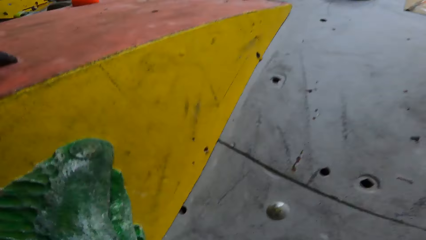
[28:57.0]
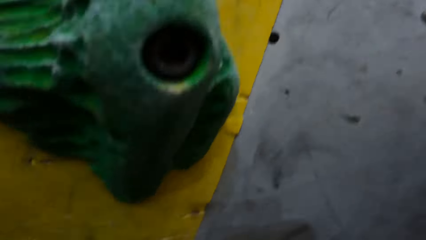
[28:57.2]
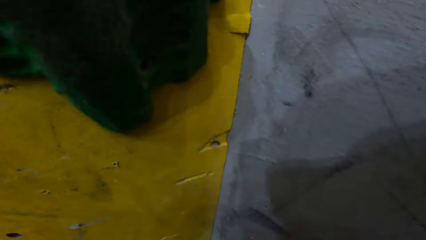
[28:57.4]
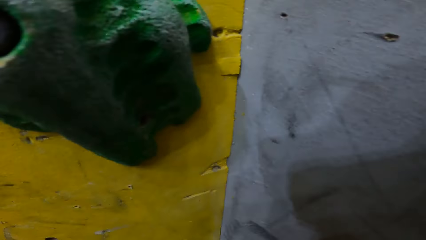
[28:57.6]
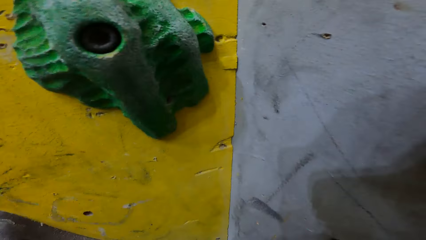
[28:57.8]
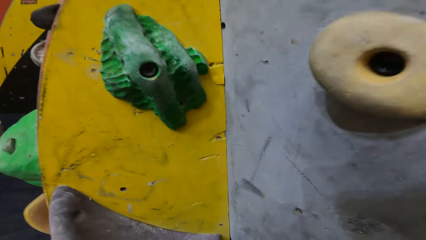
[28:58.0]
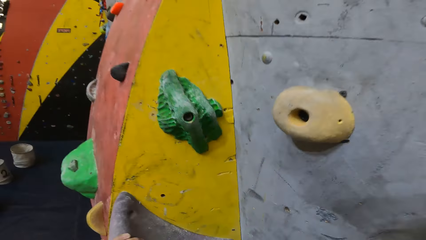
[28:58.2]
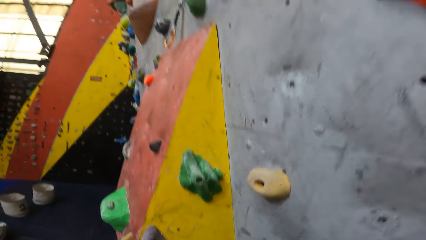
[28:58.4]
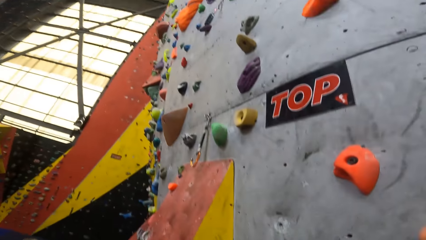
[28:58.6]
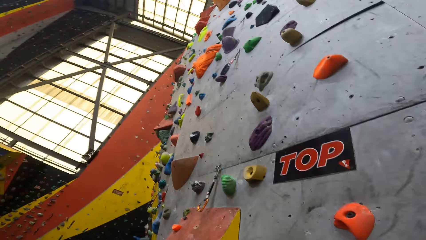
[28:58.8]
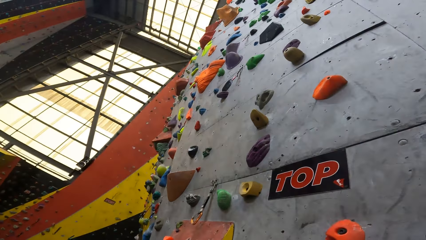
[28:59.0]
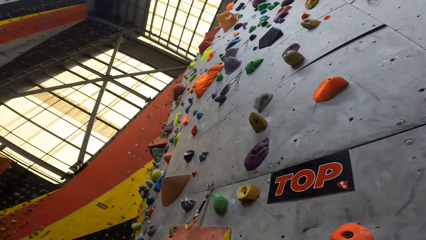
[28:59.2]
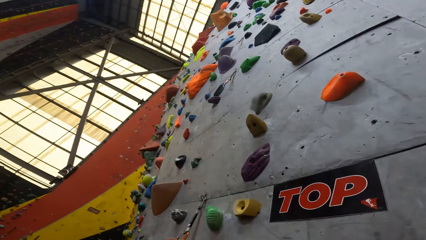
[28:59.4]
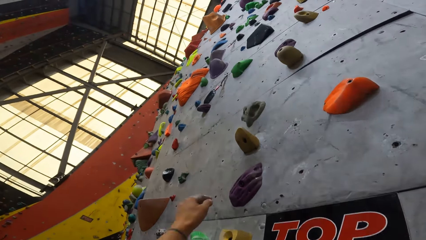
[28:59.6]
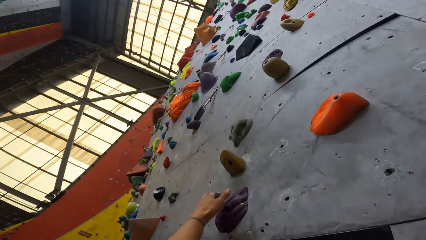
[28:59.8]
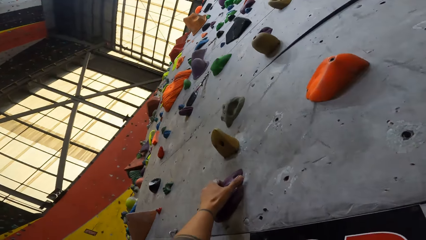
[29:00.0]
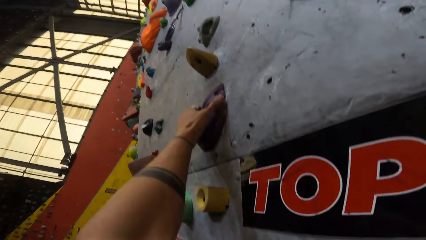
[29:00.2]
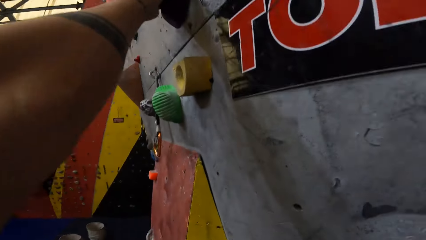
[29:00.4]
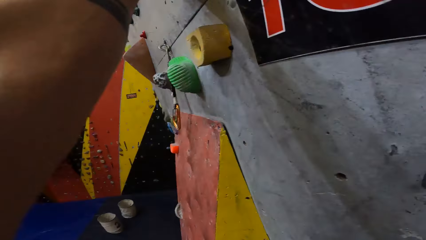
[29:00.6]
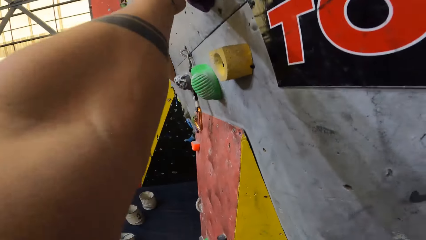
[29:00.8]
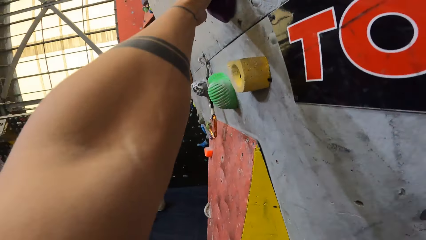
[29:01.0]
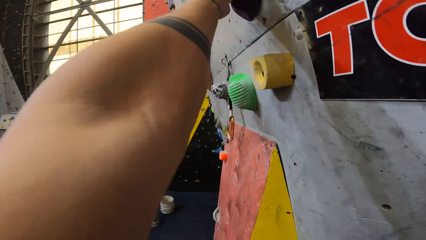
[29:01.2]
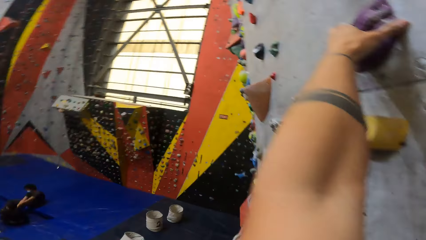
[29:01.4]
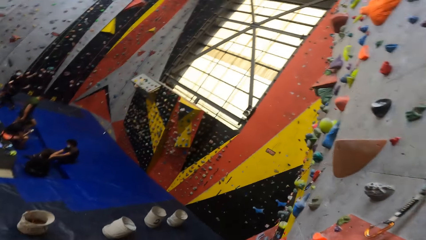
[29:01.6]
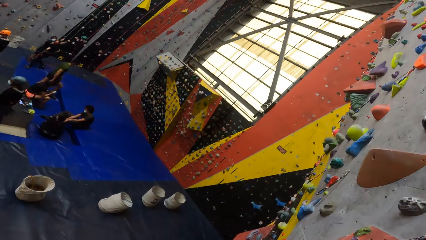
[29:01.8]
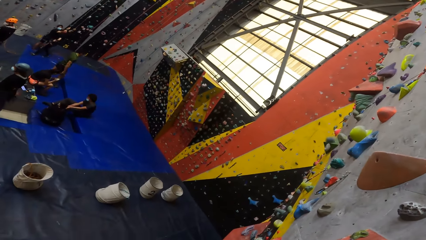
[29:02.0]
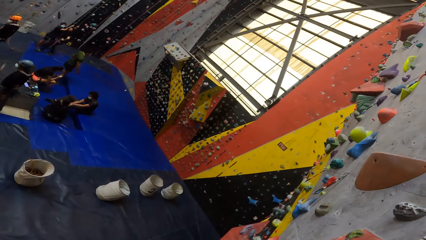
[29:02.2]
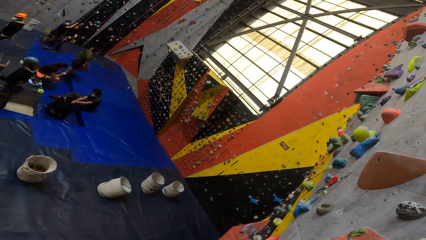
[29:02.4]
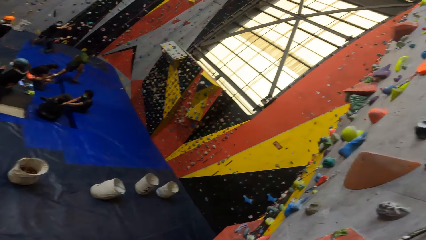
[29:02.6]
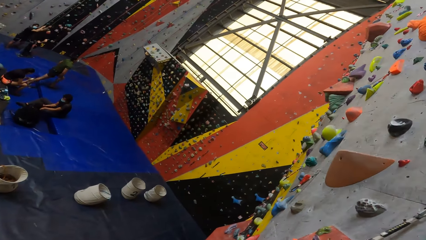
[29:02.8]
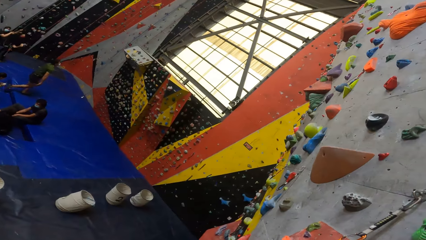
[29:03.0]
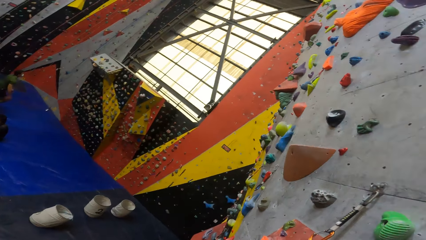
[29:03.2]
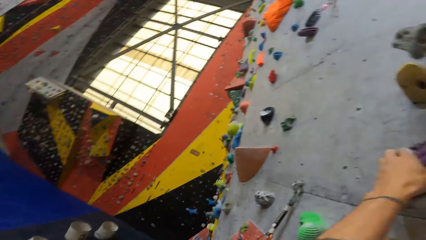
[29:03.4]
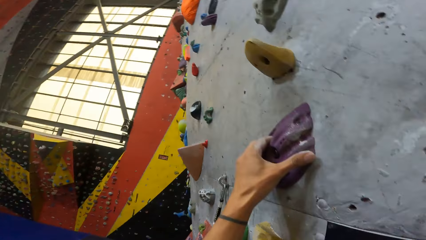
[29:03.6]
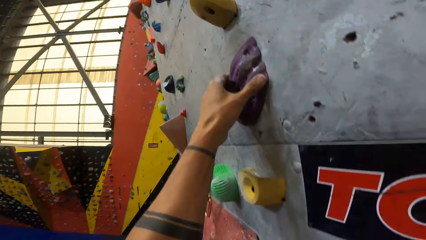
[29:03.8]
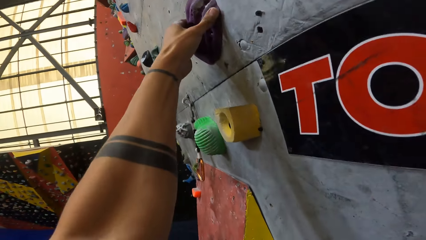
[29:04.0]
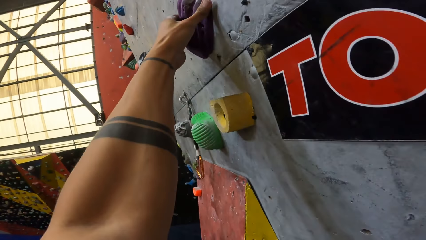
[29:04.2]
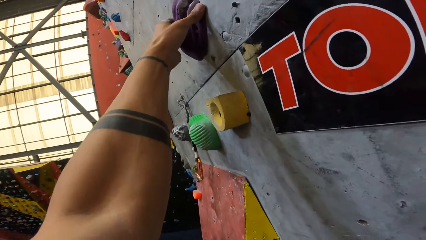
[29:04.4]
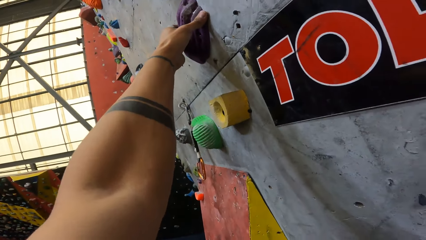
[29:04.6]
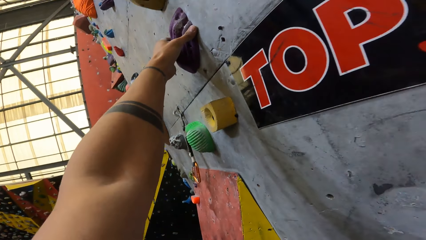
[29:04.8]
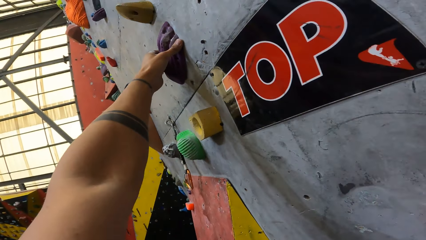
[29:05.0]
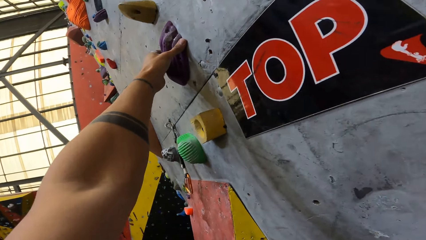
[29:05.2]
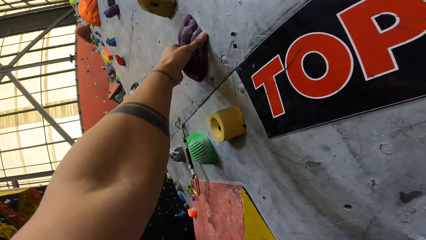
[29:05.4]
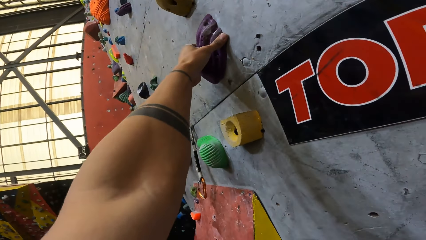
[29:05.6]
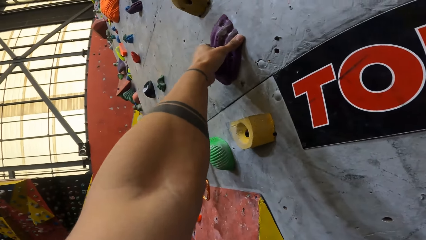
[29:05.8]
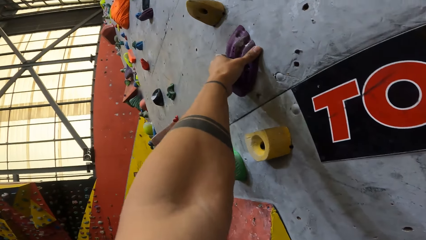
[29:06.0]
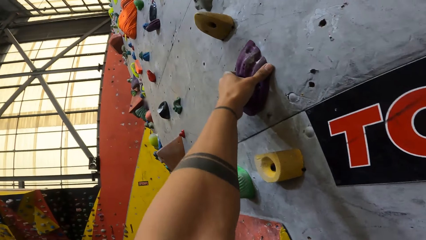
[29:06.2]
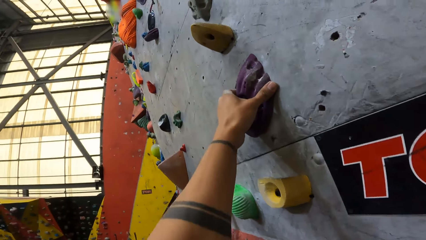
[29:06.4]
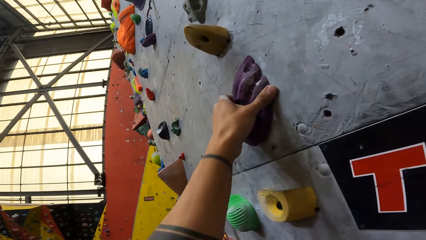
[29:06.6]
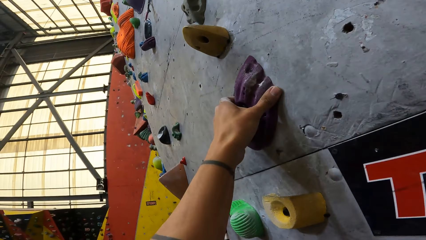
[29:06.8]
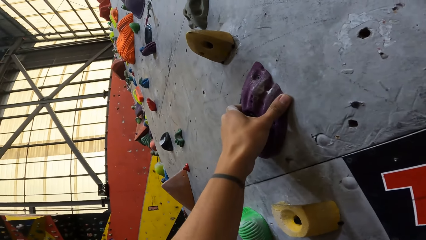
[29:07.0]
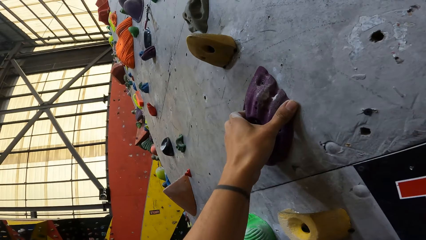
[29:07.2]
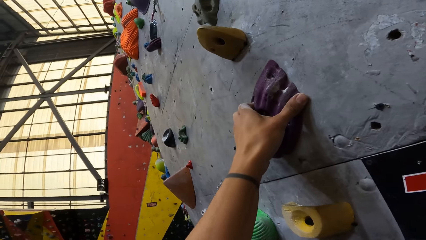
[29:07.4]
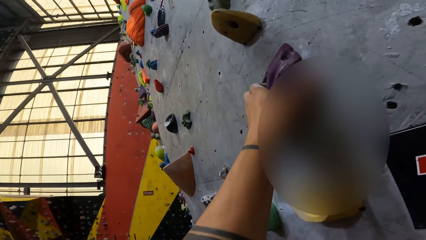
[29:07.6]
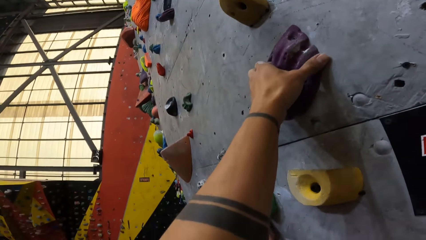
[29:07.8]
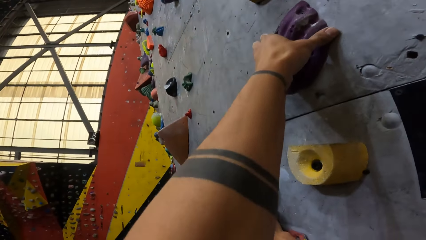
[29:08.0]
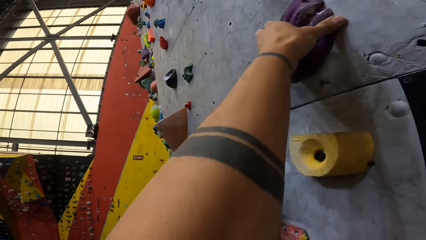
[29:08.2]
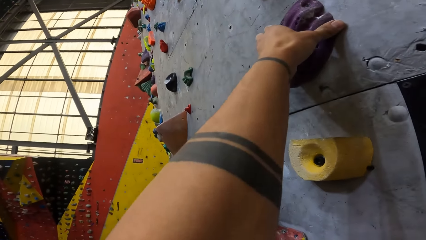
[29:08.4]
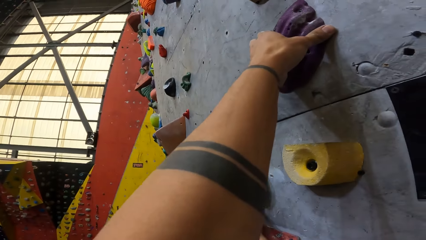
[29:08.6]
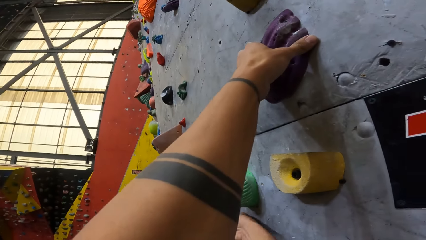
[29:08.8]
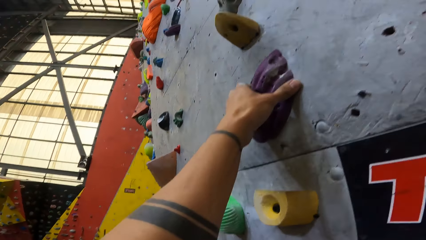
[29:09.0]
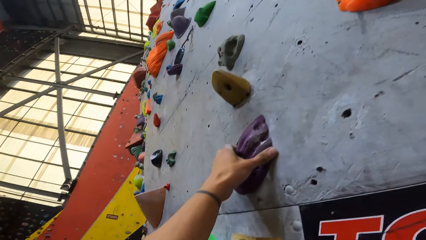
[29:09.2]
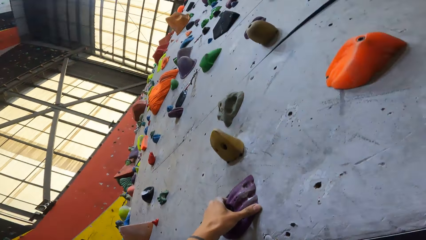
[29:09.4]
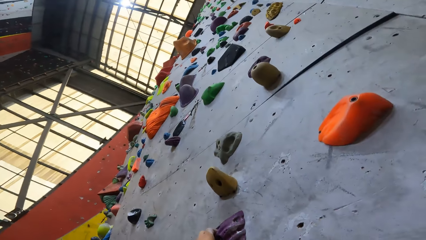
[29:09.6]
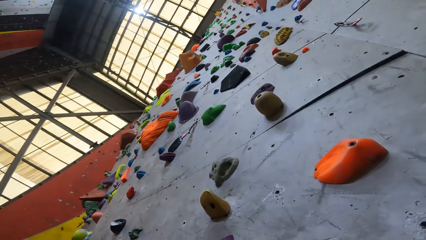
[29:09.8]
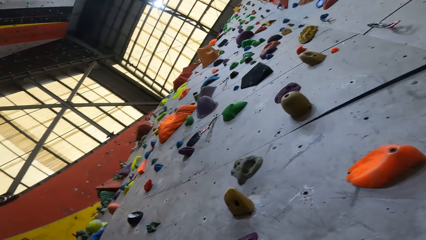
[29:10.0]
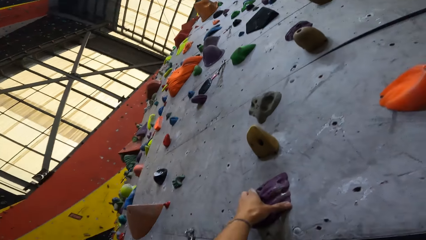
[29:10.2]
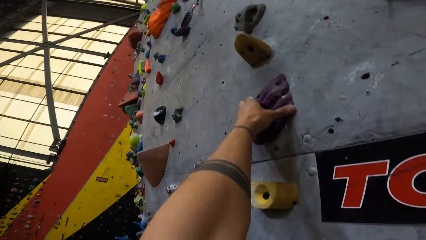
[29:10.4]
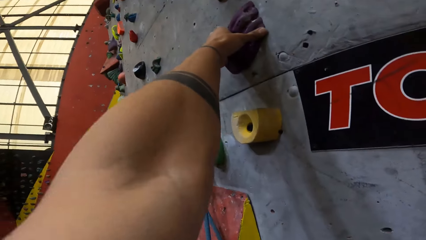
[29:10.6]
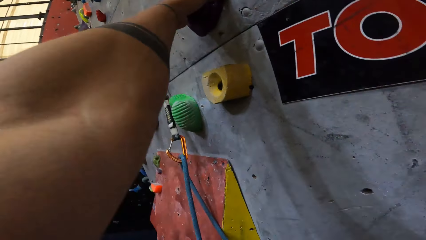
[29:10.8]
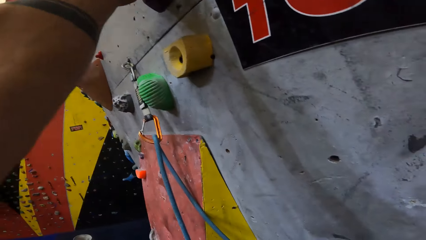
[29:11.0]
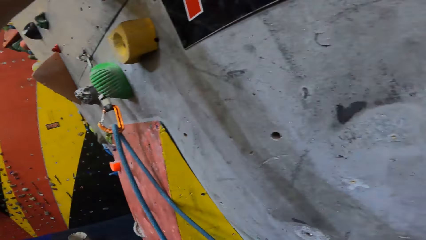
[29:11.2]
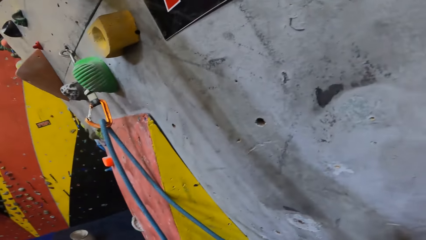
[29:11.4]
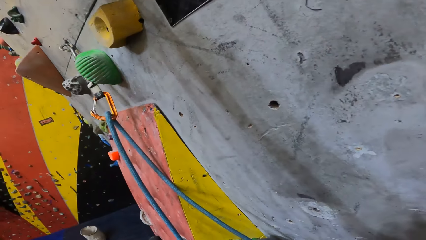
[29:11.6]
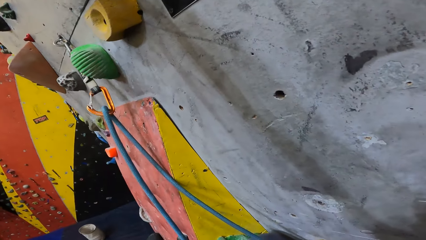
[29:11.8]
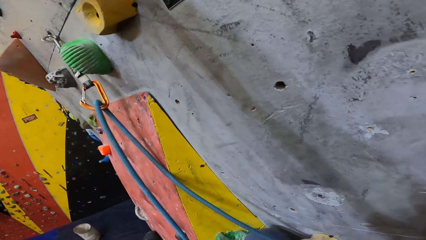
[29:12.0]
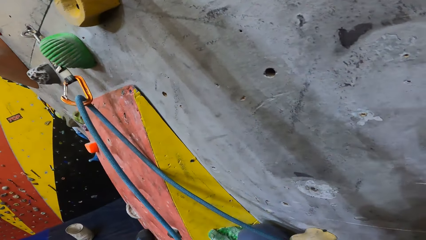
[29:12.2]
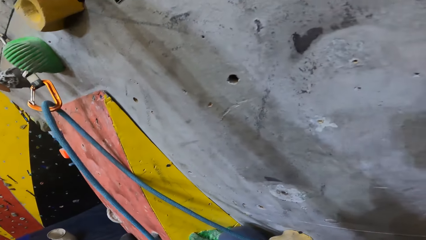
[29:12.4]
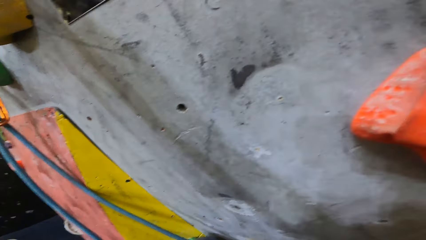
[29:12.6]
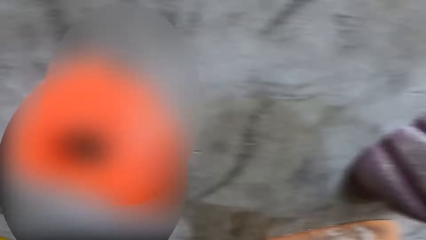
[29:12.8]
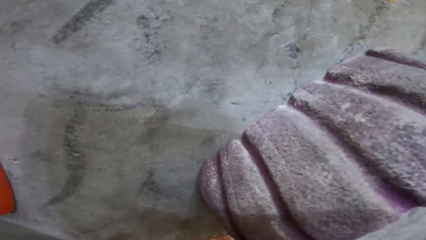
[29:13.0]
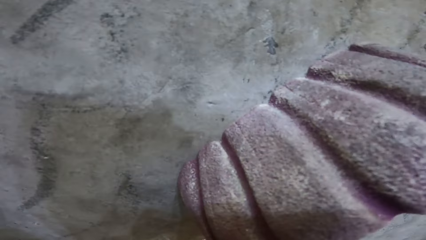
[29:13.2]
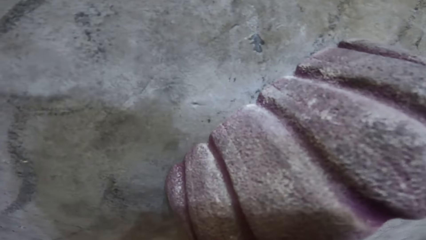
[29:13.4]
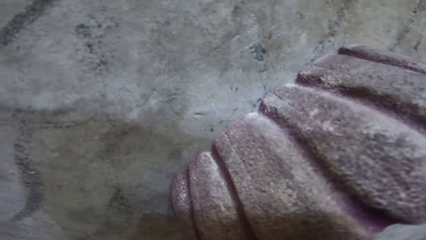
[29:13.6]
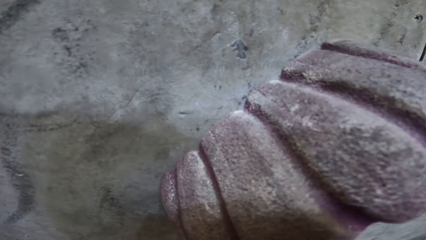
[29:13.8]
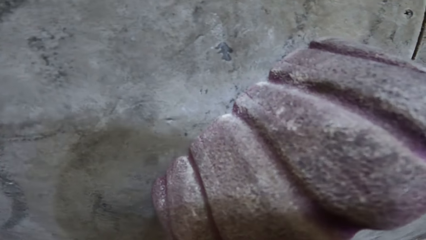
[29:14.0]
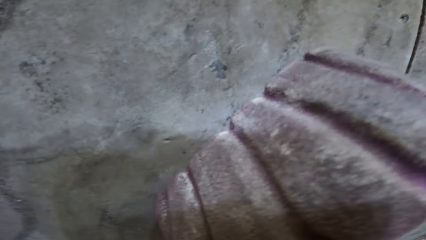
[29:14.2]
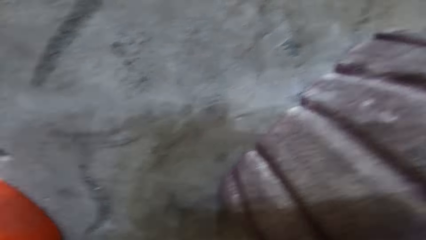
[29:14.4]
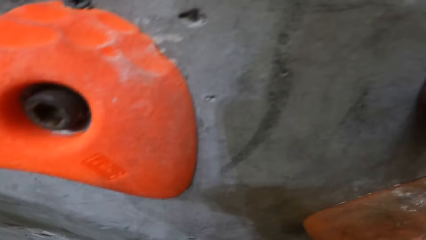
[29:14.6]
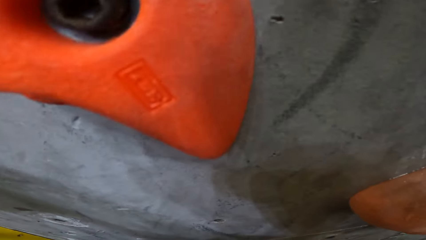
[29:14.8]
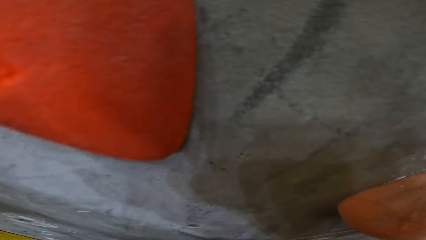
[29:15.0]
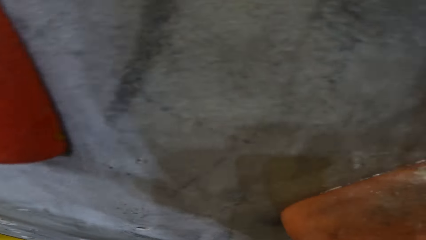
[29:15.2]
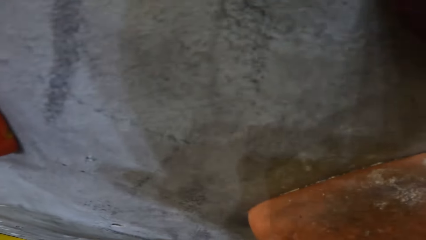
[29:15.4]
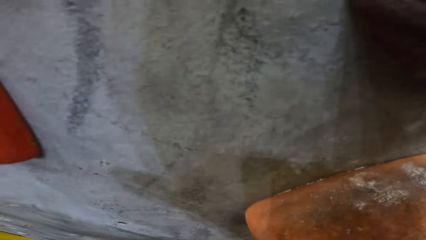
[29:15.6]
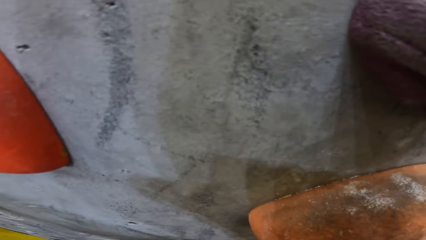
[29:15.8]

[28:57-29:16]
The camera wearer holds a crimp hold with his hand. He looks at the climbing wall. He looks around the climbing wall.
